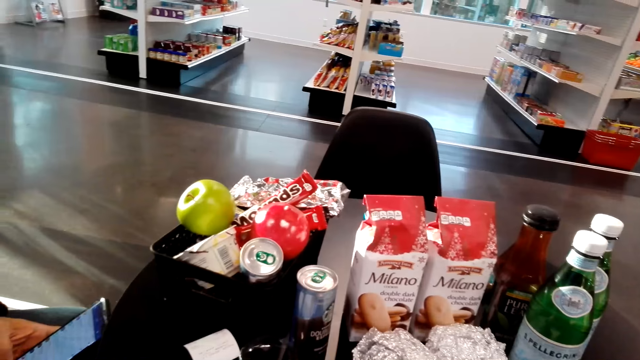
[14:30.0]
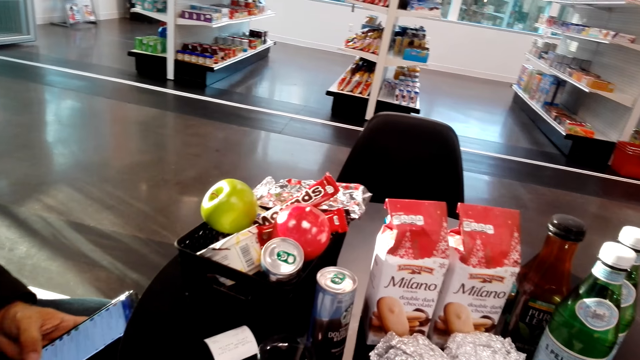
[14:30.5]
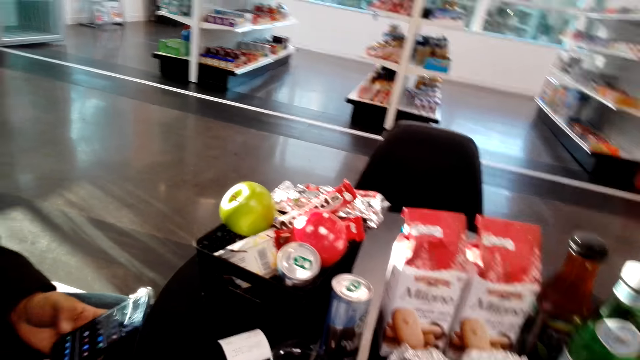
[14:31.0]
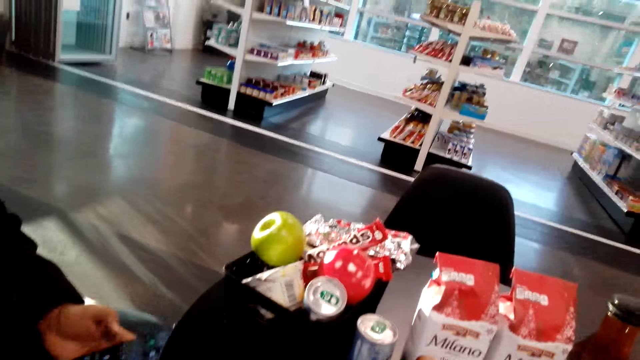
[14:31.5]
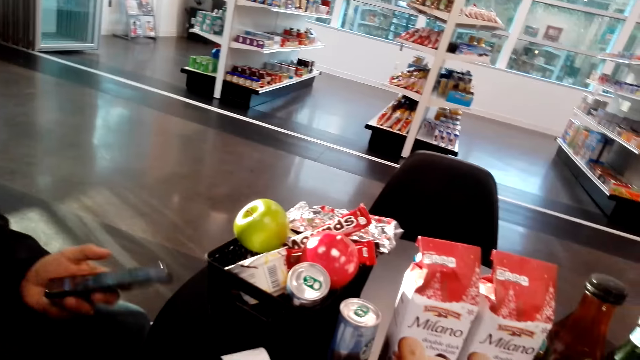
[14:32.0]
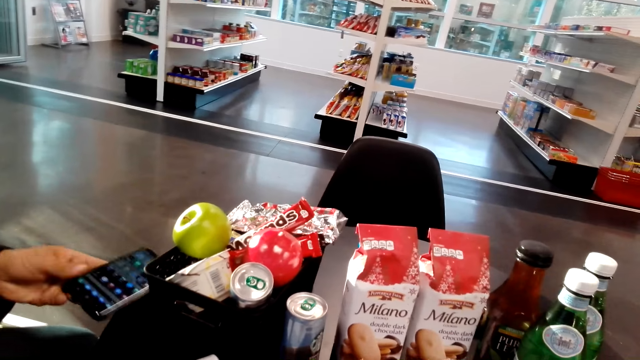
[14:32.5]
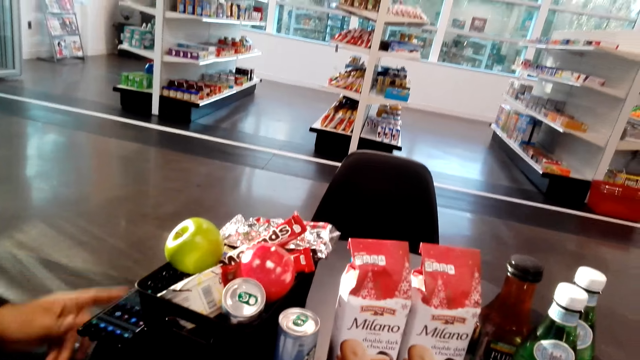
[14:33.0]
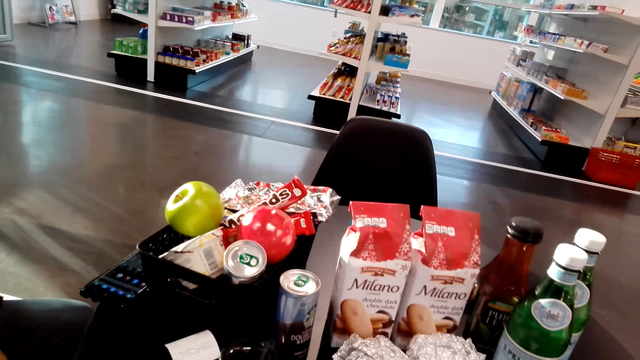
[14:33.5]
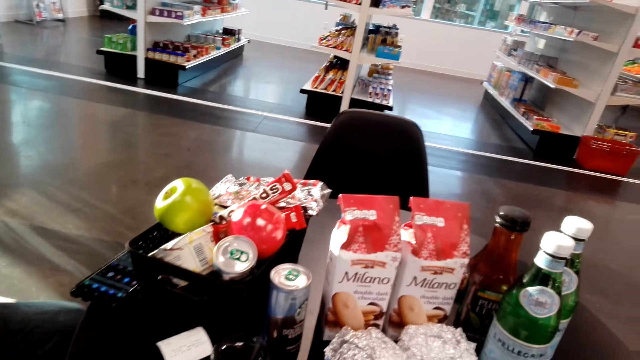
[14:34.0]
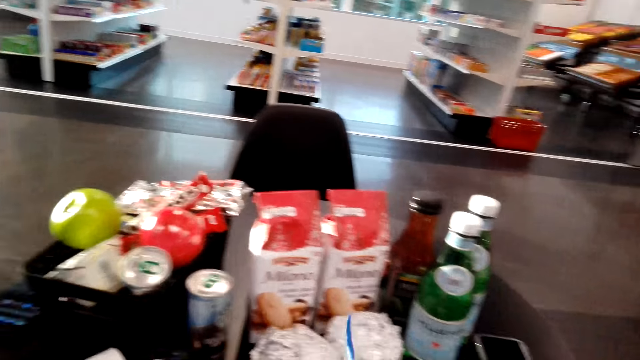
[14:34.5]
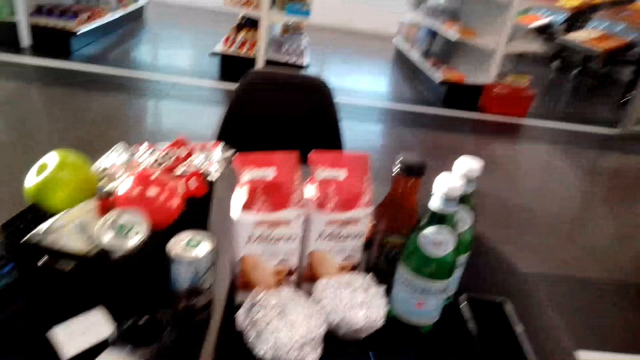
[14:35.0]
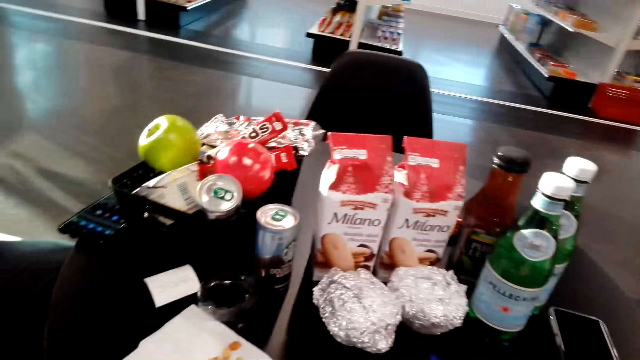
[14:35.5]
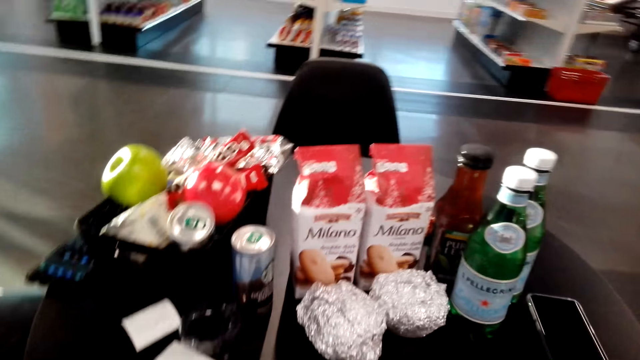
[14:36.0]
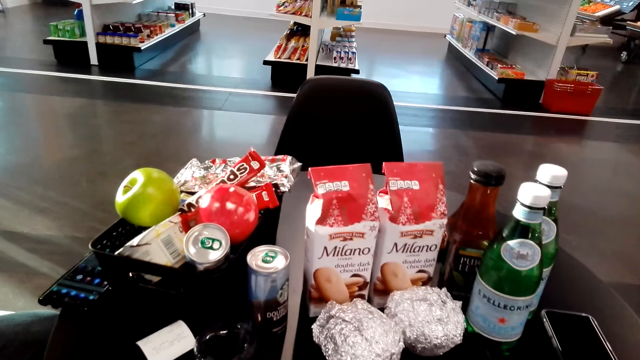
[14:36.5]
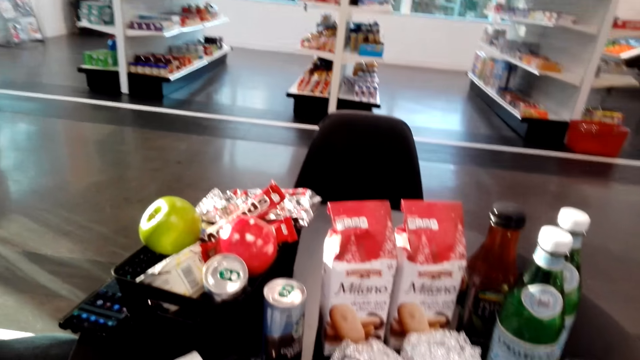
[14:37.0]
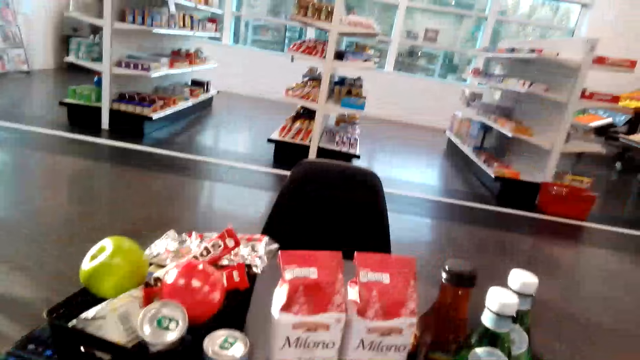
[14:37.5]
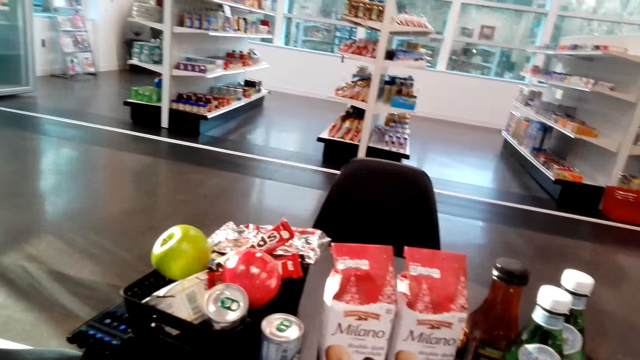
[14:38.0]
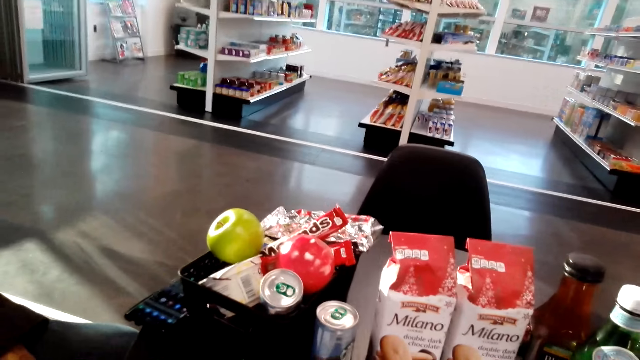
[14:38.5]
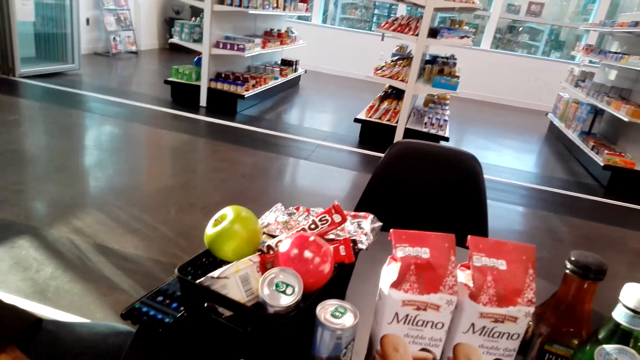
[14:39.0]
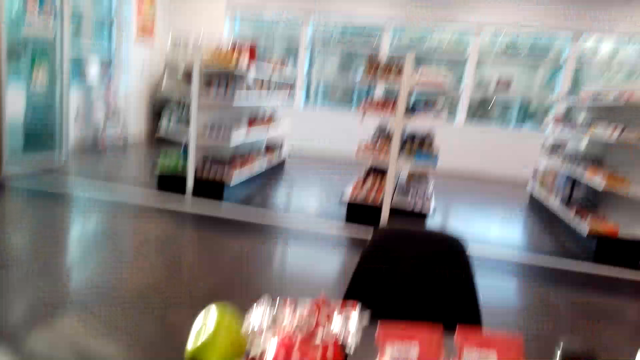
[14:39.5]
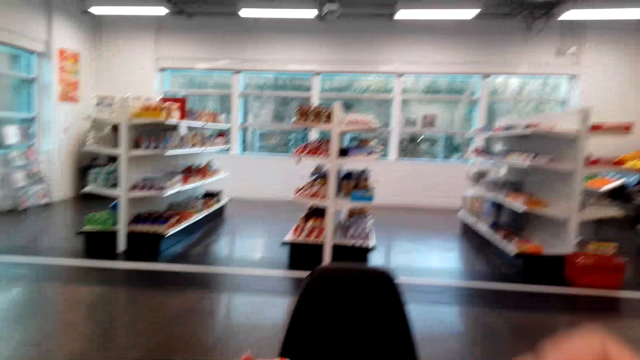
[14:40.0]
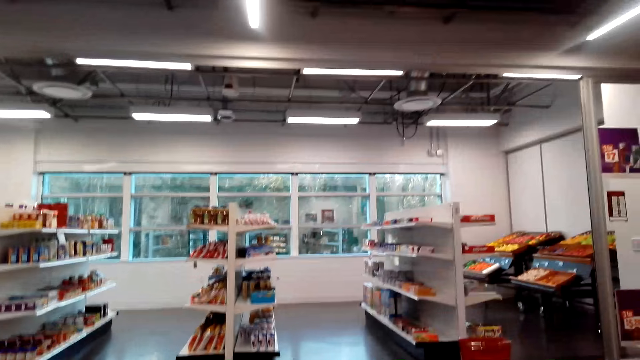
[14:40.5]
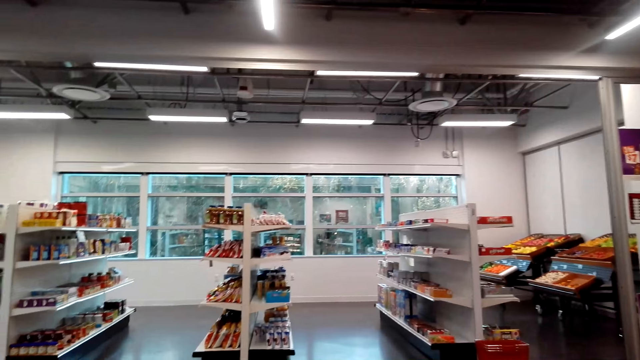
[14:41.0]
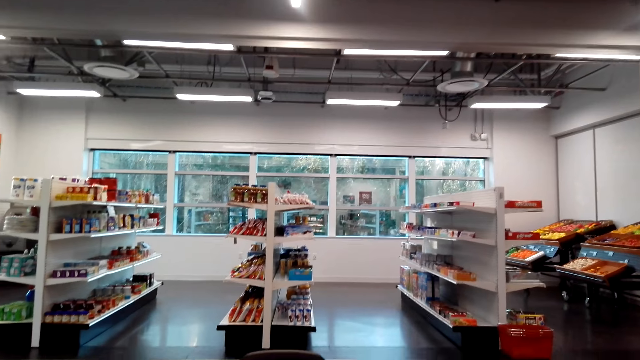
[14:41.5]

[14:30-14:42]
A man operates his phone with his left hand. The man puts his phone on the table. The camera wearer sits on the chair on the floor. They look around.

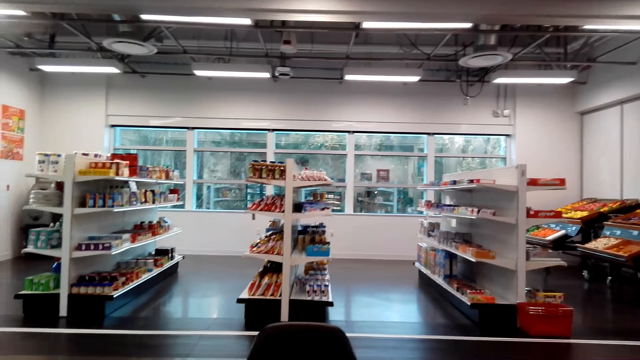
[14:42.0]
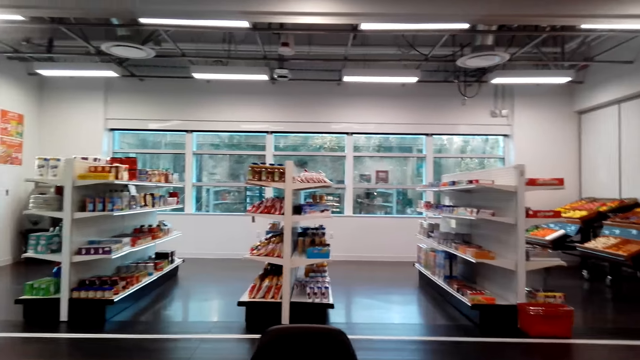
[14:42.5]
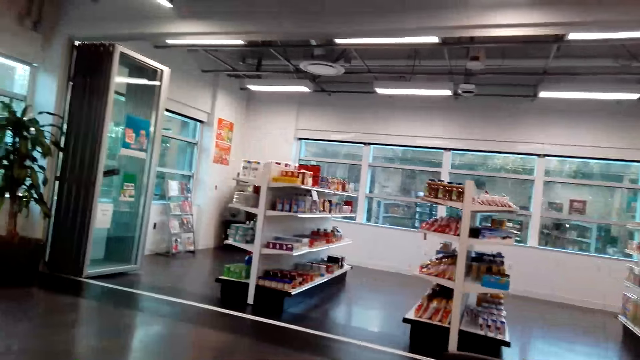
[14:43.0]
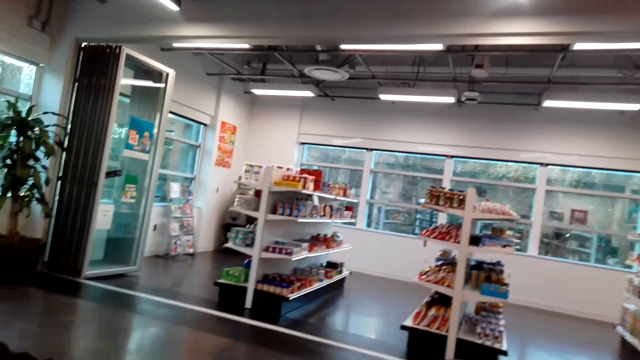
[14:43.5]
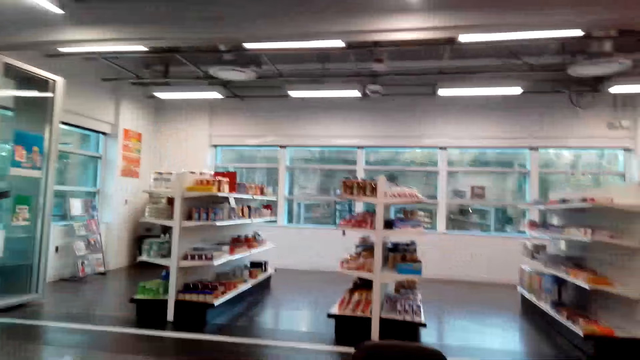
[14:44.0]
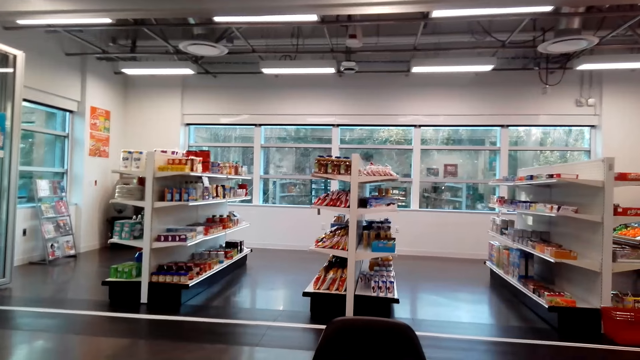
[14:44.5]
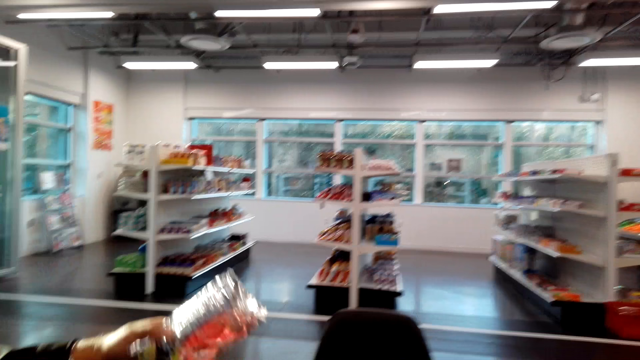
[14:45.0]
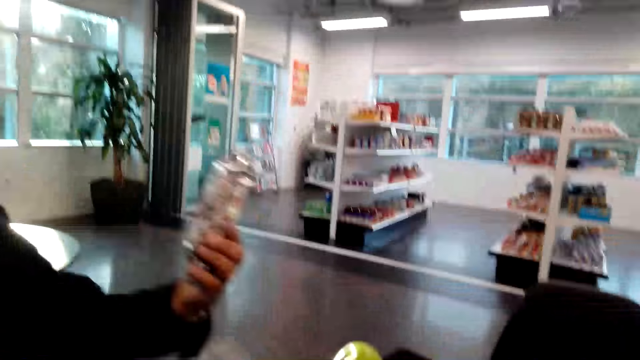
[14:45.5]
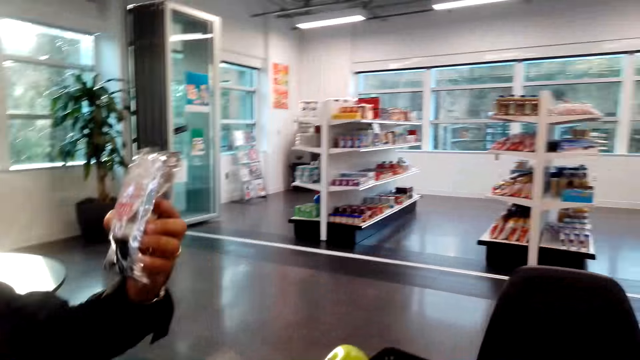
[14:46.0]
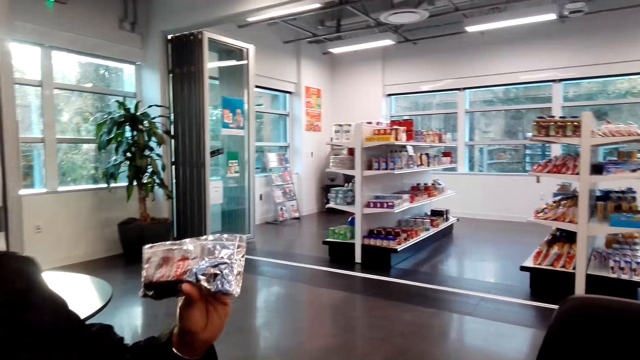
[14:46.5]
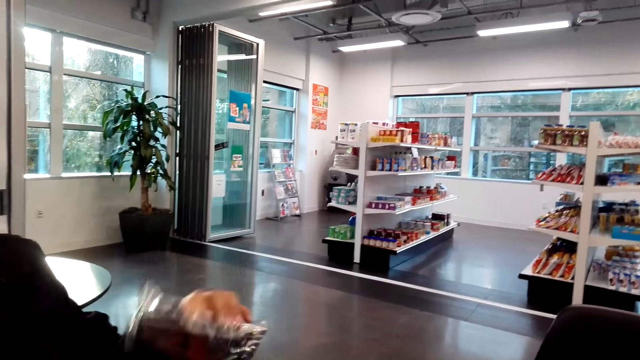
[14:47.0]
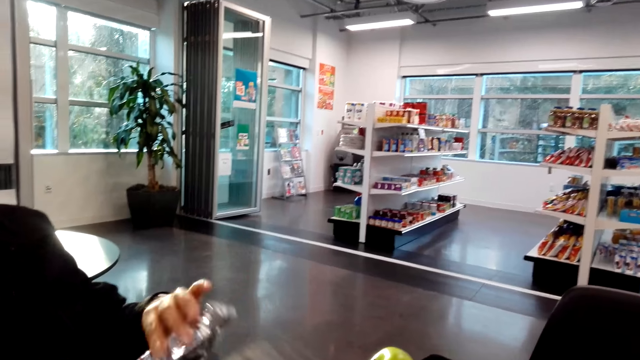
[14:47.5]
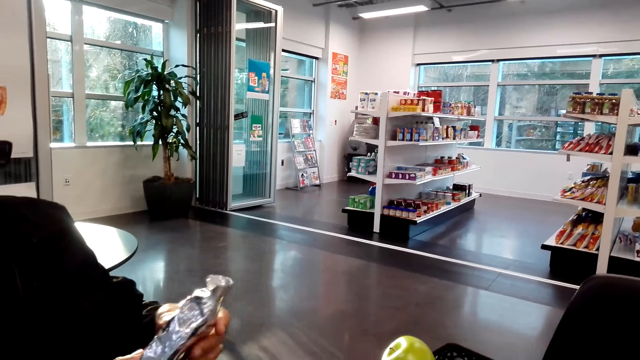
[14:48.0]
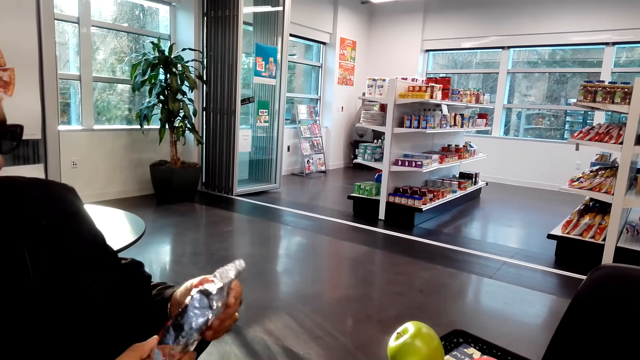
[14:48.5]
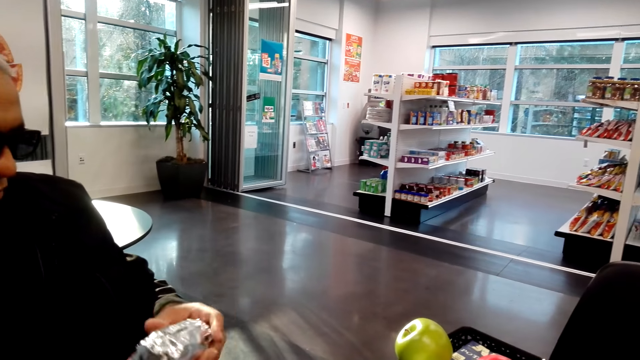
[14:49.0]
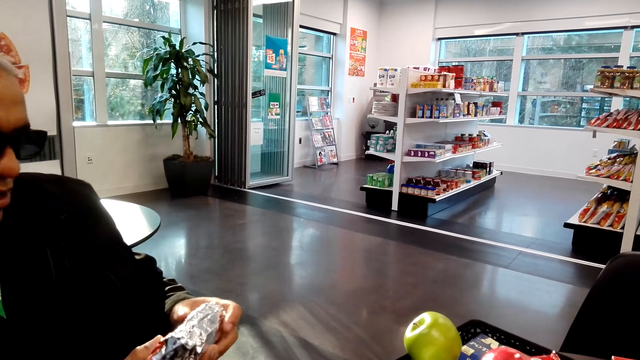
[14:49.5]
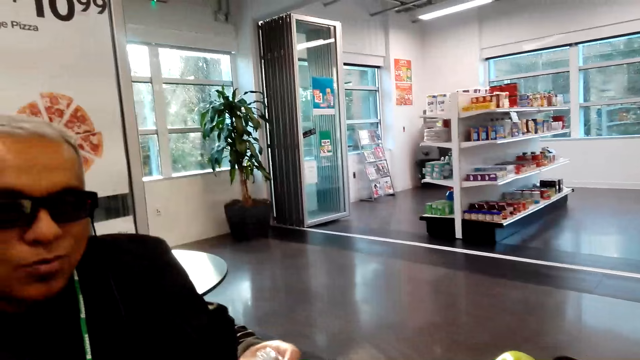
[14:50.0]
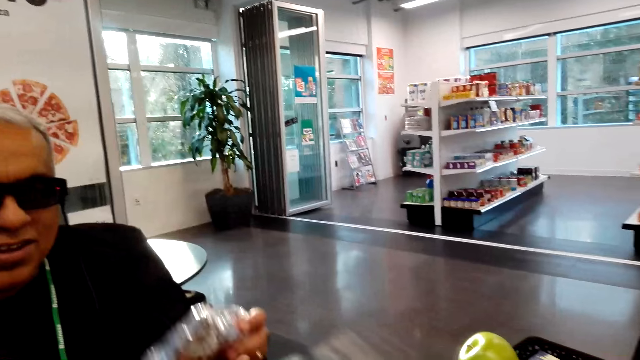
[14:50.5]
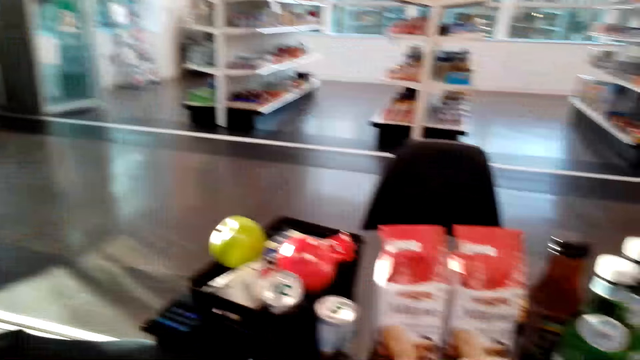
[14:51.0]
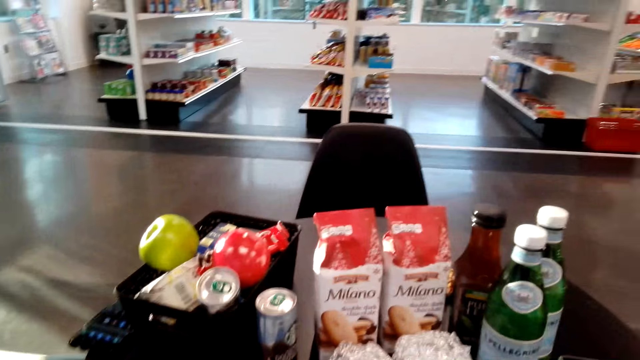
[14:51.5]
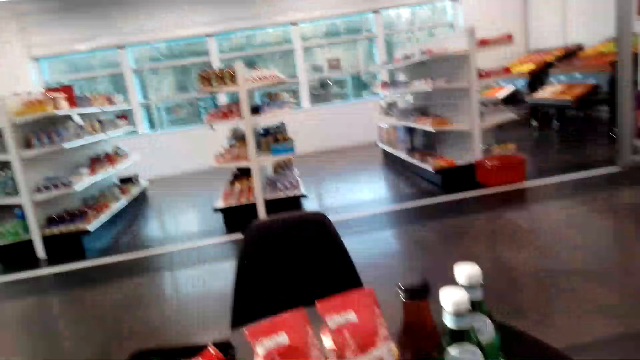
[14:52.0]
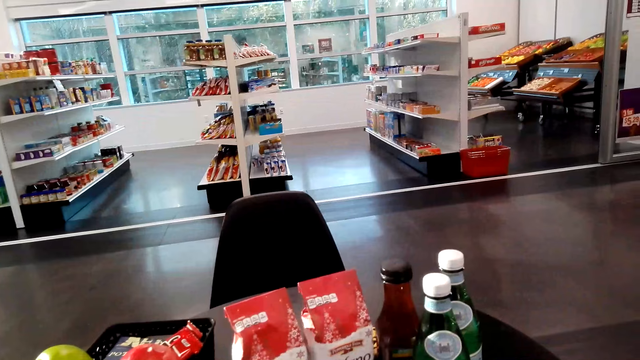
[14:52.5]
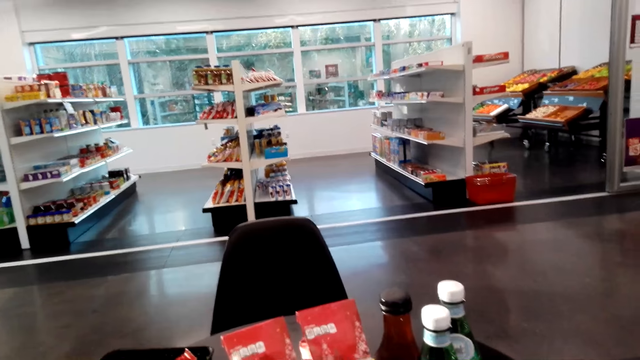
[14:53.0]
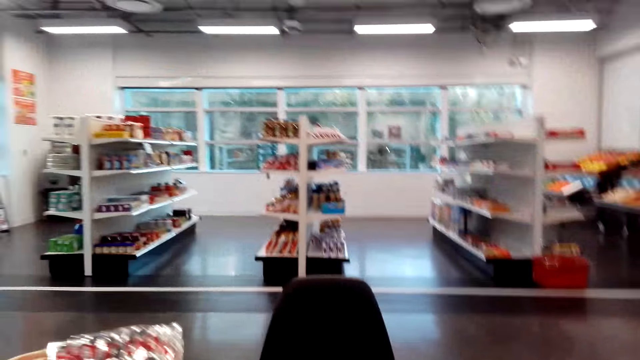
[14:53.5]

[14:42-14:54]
A man picks up an object on the table. The man holds the object with his hands. The camera wearer talks to the man. They sit on the chair on the floor. They look around.
